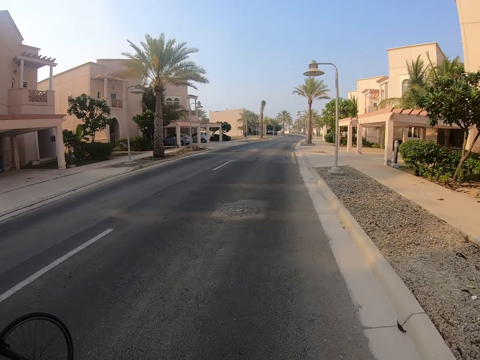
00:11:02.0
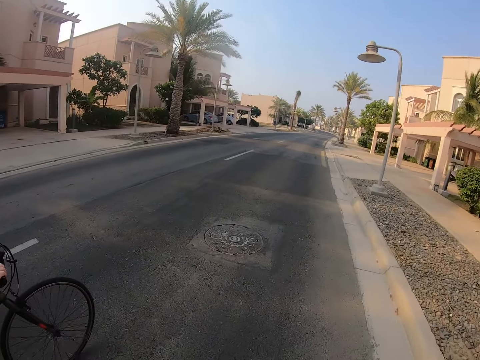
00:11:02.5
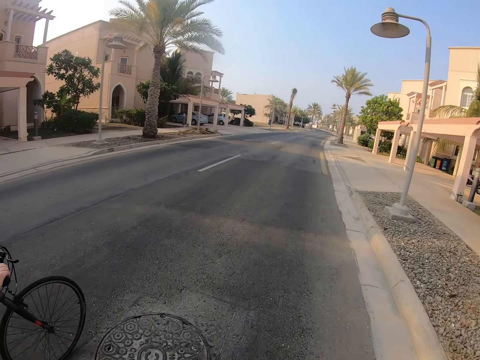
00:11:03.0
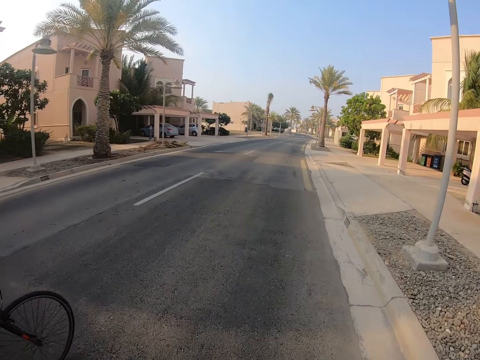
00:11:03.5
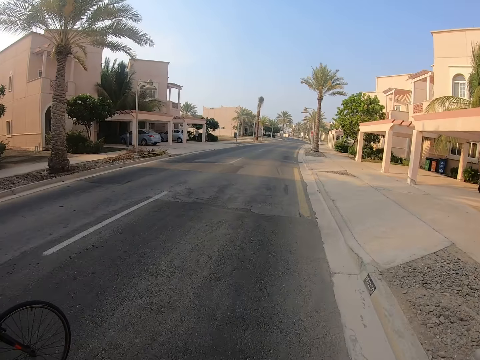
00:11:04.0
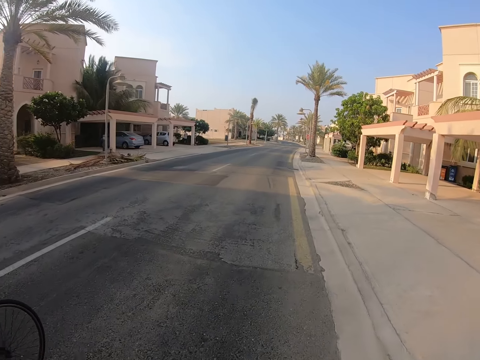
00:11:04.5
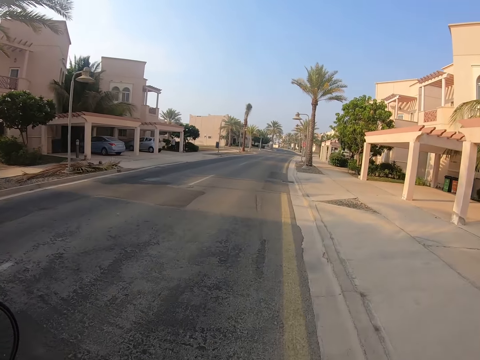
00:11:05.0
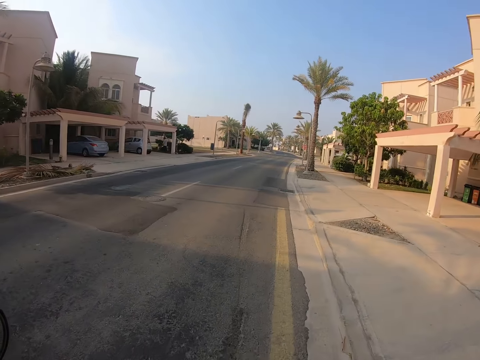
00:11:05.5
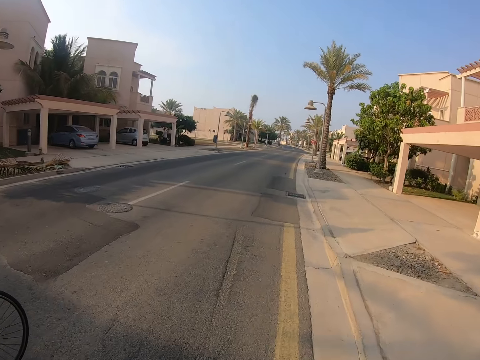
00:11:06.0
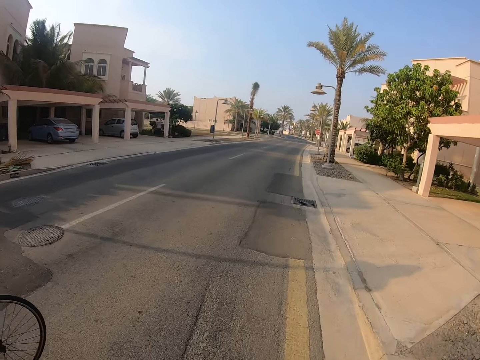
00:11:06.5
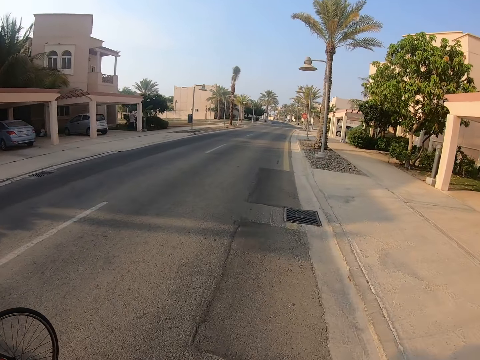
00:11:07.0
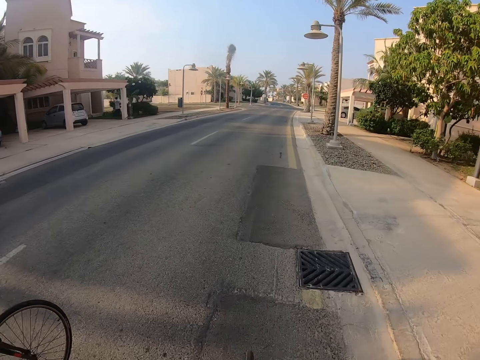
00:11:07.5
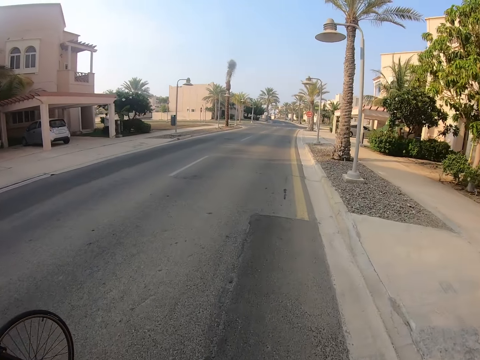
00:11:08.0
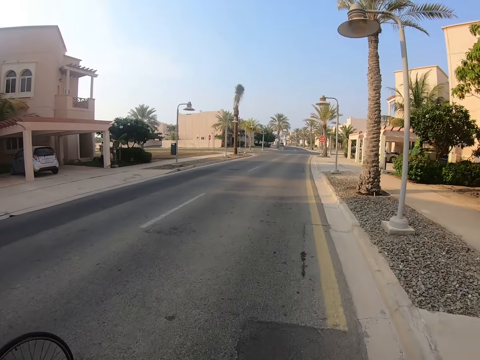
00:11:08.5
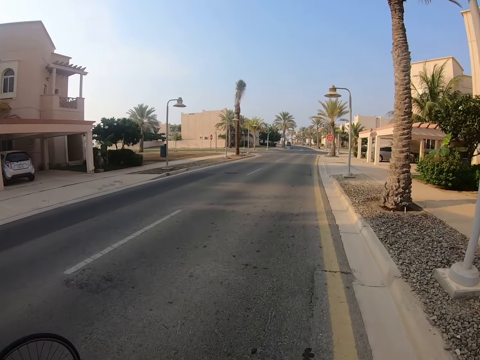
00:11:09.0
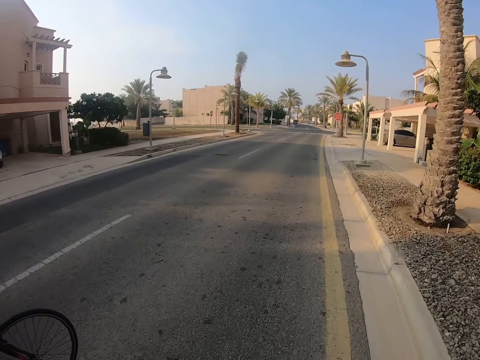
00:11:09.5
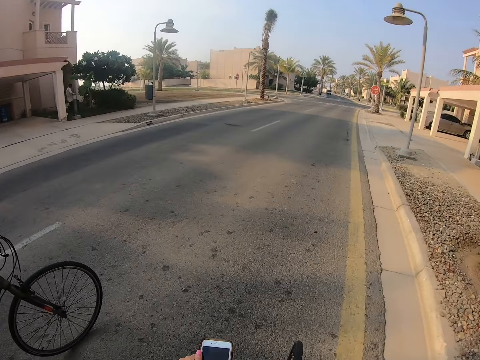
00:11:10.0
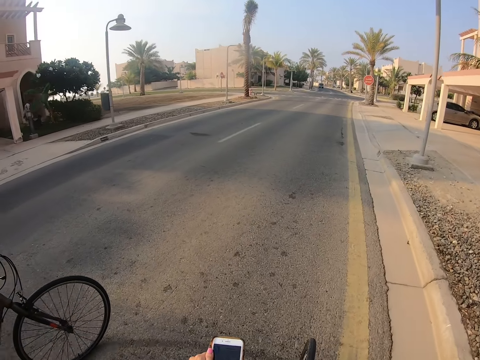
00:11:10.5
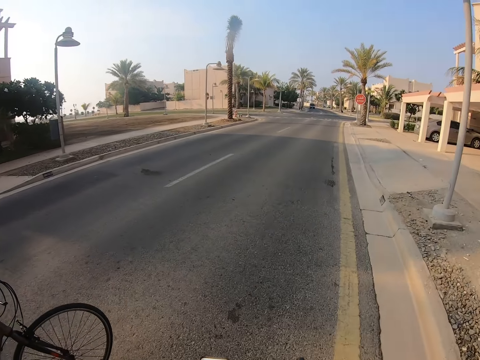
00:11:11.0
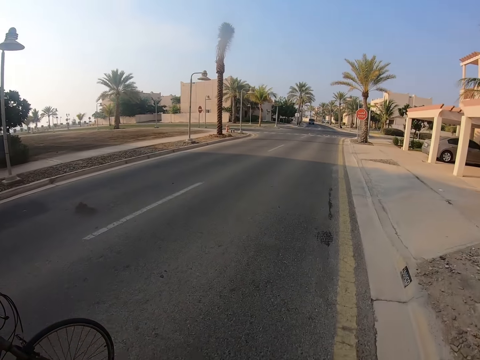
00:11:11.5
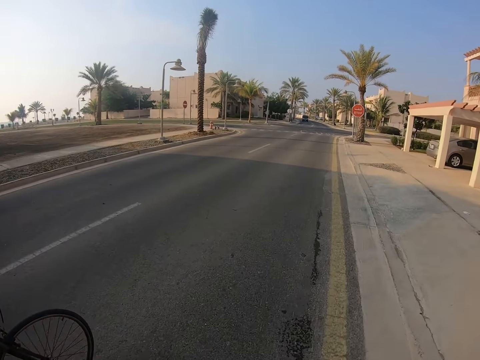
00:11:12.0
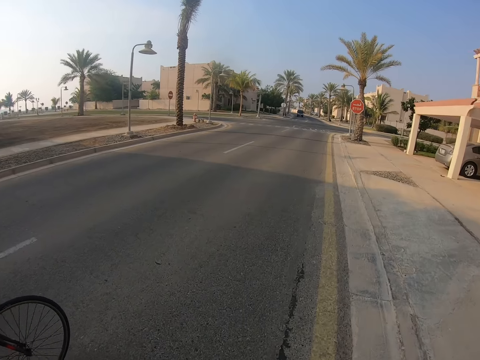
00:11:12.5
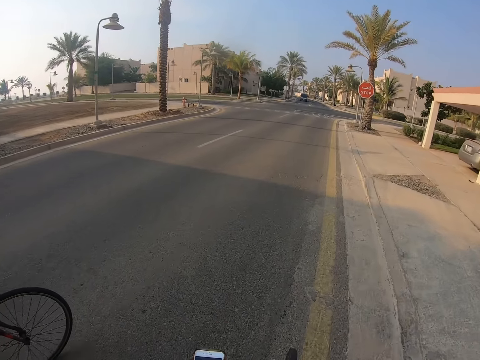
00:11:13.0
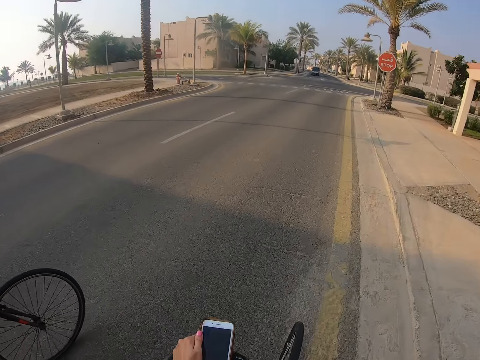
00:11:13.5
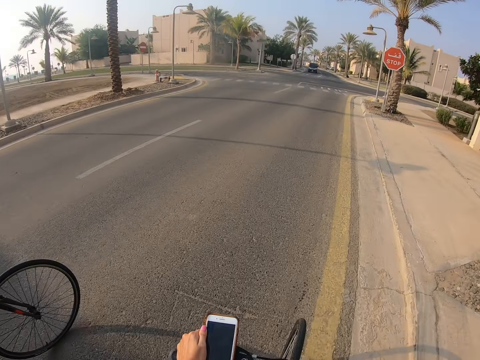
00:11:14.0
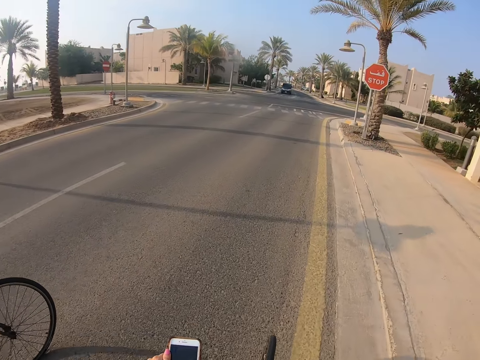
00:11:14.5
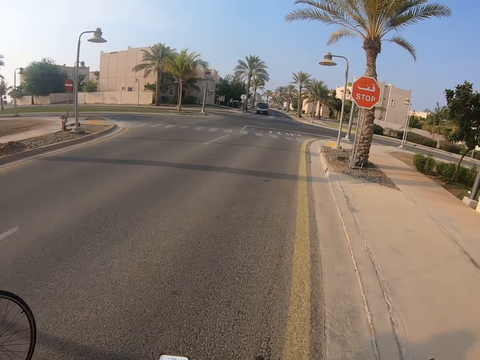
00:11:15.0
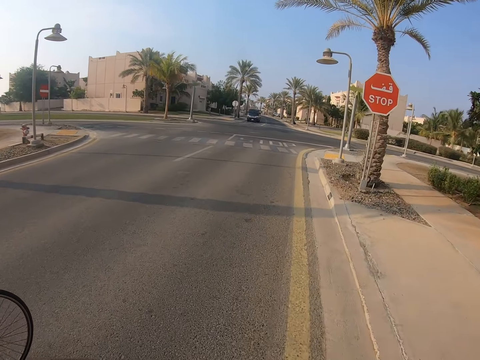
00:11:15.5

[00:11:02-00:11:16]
The camera wearer touches the phone. A lady rides a bicycle. The camera wearer touches the phone.

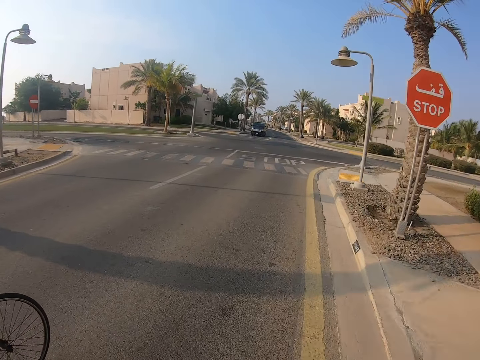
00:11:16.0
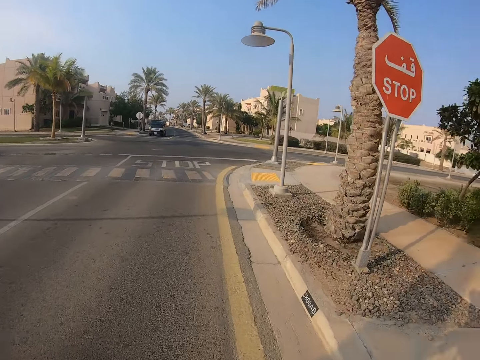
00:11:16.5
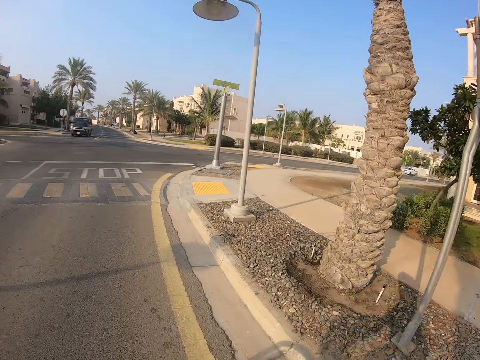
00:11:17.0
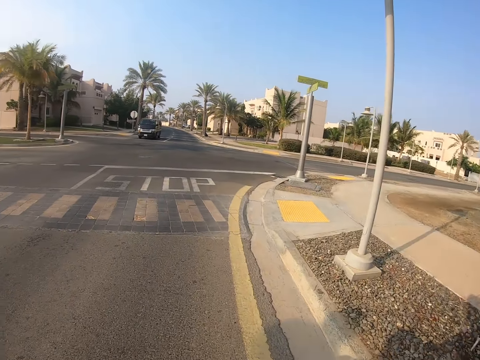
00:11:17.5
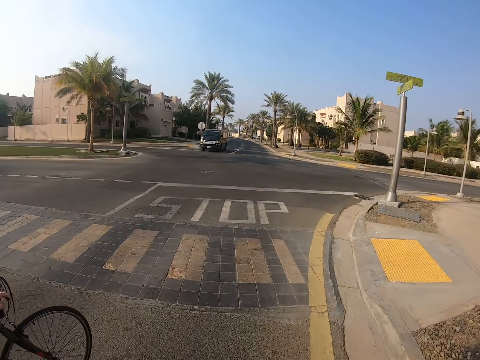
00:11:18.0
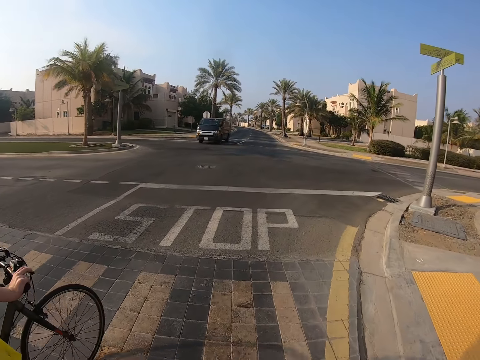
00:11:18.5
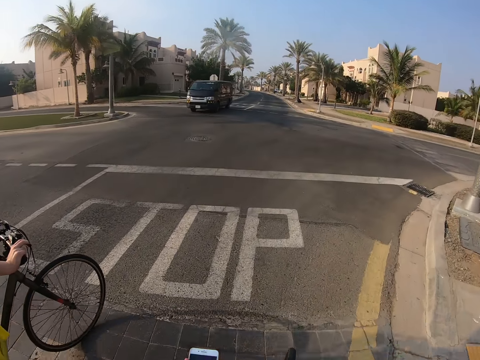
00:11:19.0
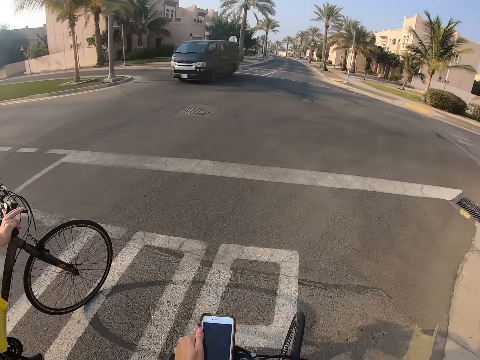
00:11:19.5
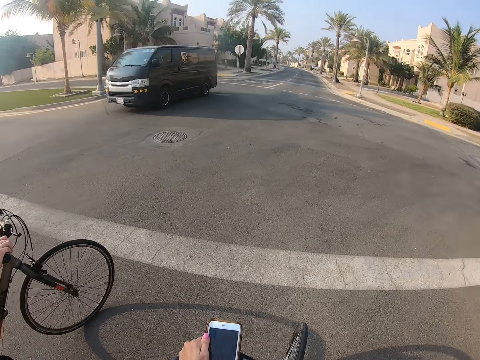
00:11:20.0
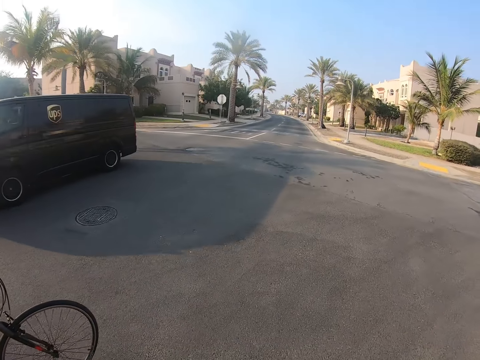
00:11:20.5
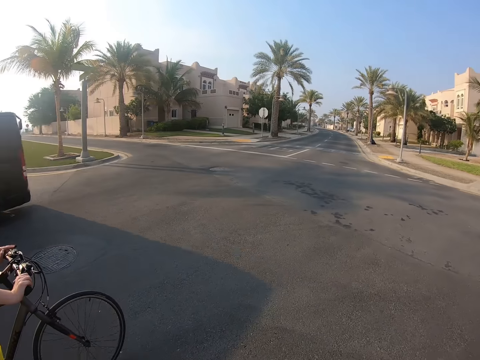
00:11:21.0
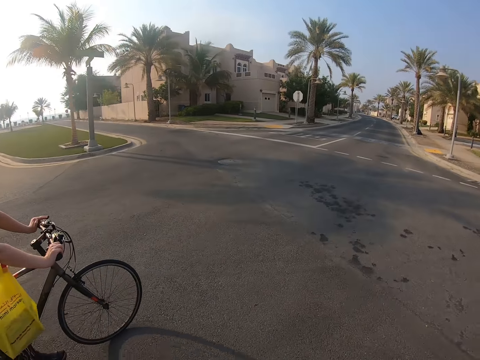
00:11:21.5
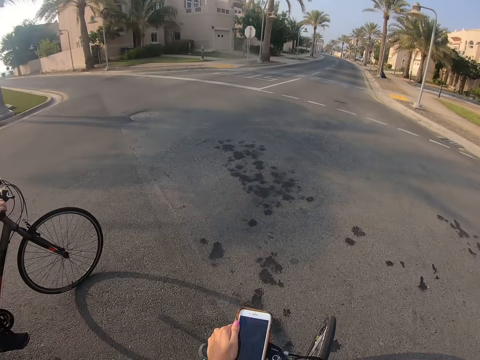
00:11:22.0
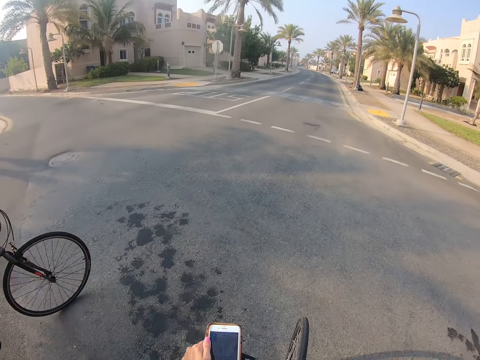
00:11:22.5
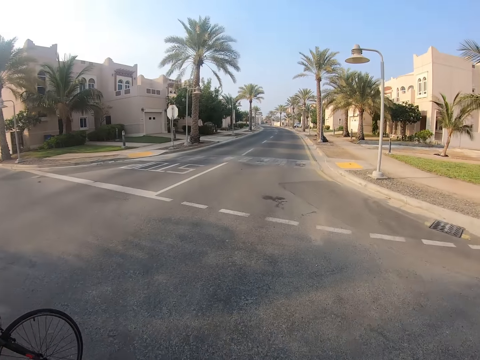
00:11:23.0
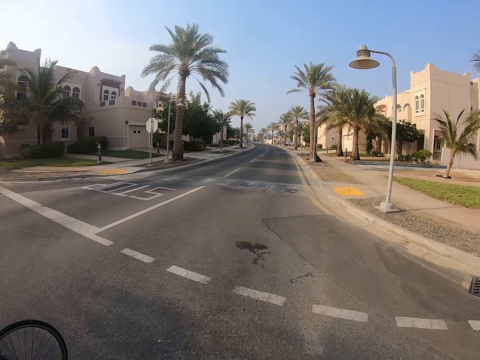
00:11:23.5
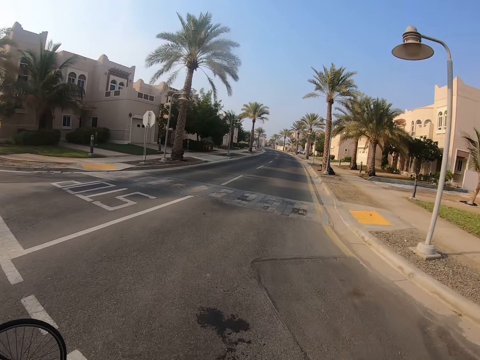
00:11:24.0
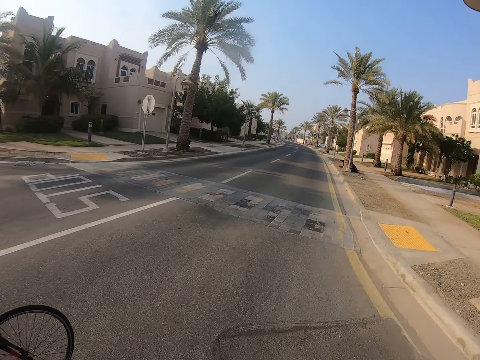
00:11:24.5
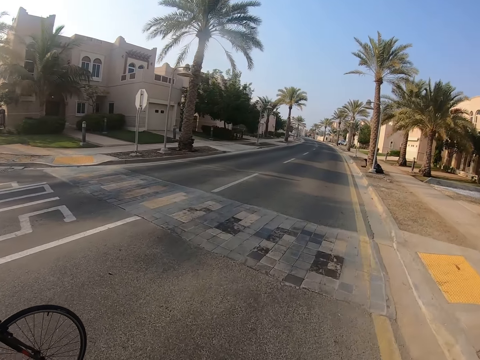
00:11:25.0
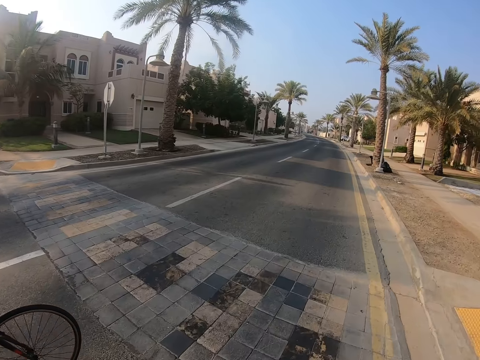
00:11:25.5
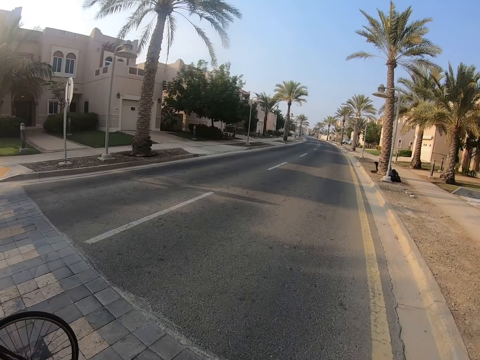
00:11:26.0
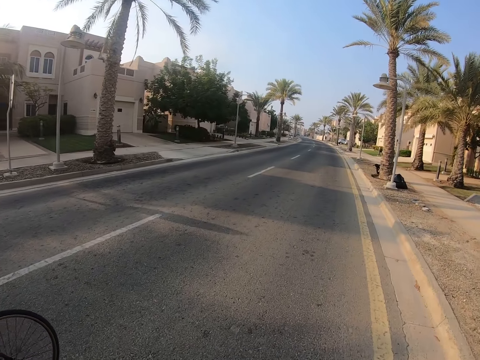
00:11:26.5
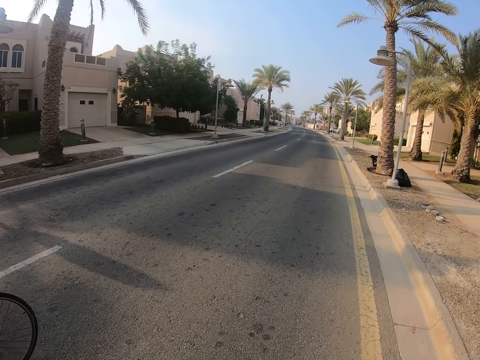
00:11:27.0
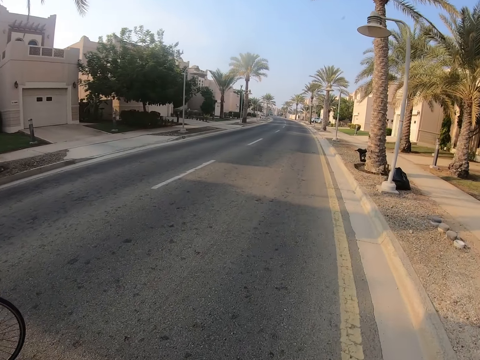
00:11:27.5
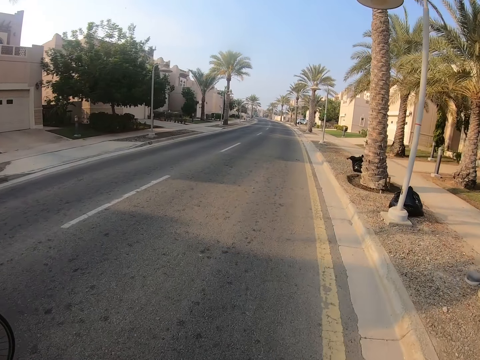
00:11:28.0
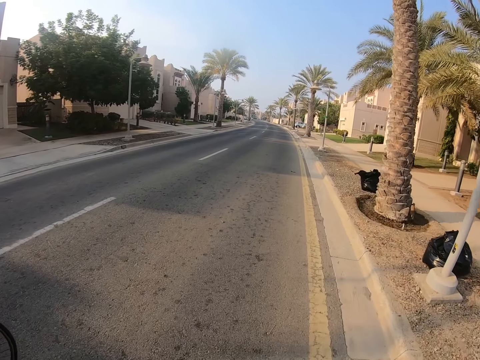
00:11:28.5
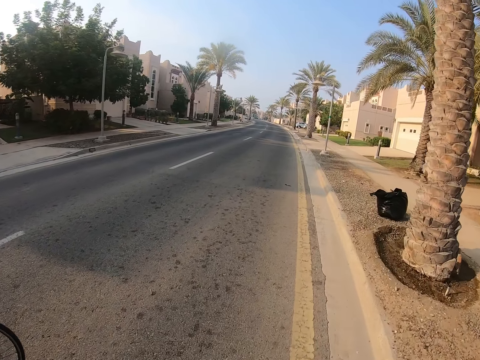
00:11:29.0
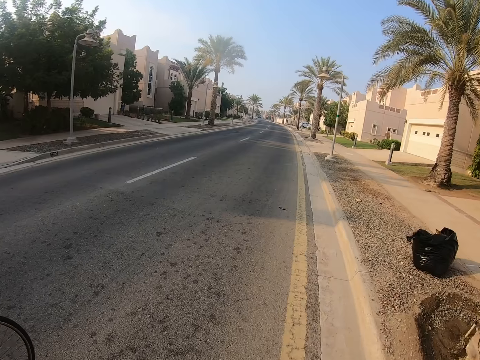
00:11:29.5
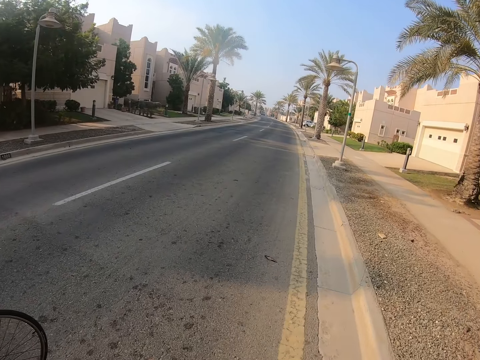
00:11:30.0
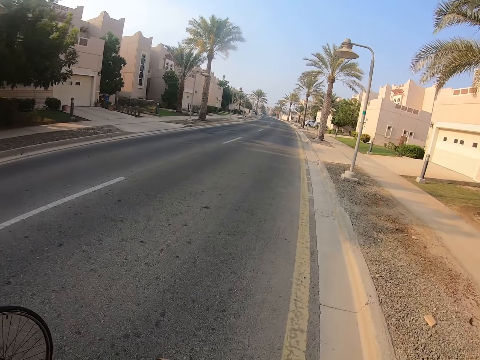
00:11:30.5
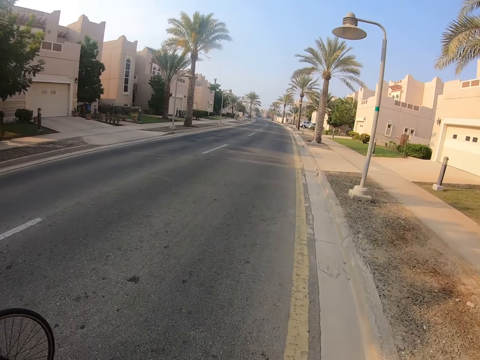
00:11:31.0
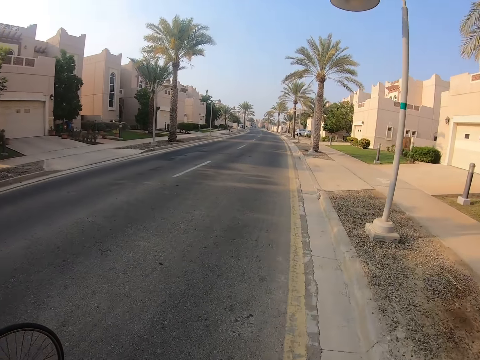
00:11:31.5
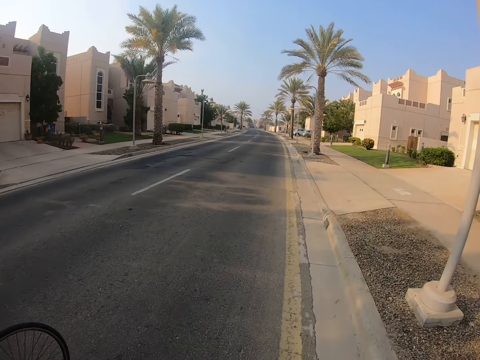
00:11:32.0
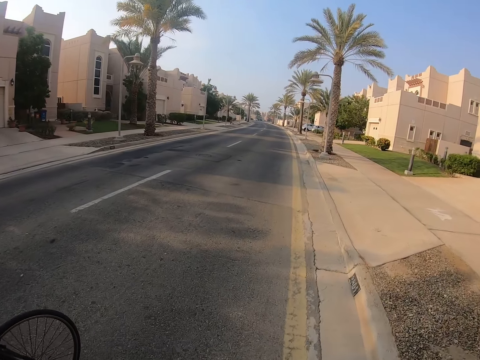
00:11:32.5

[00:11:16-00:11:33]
The camera wearer rides the bicycle. A lady rides a bicycle. The camera wearer touches the phone. The lady rides the bicycle. The camera wearer touches the phone. The lady rides the bicycle.
